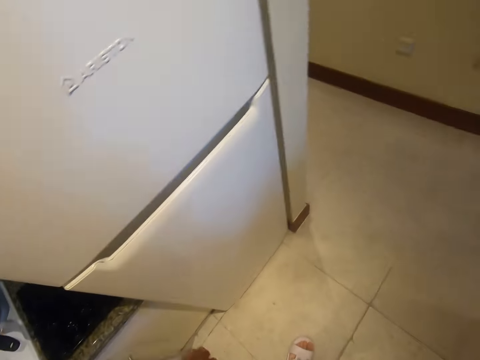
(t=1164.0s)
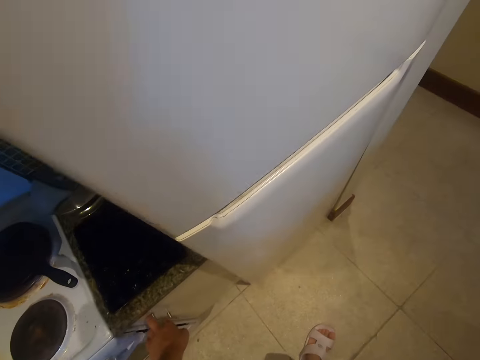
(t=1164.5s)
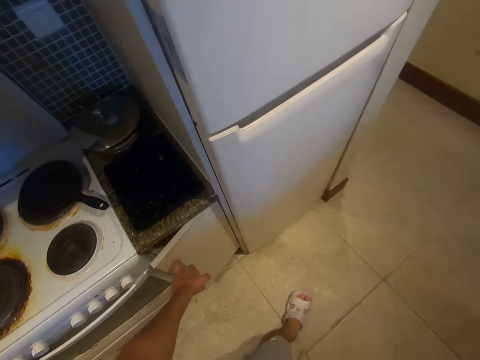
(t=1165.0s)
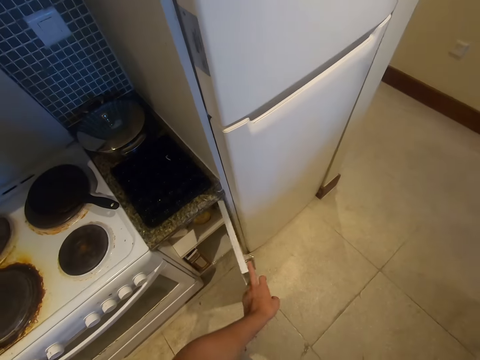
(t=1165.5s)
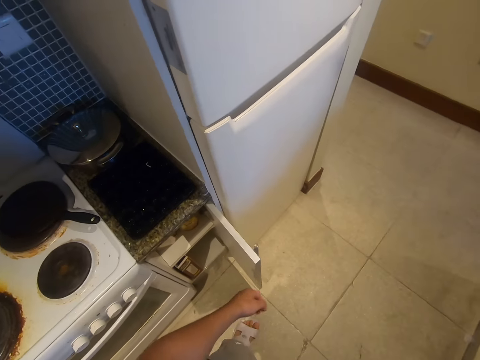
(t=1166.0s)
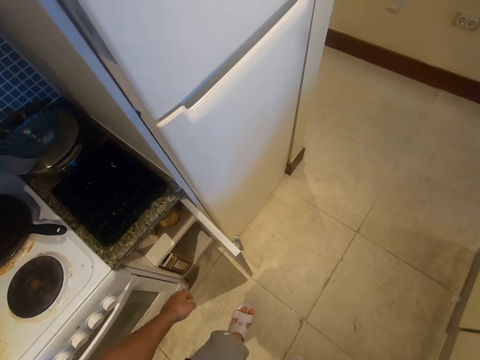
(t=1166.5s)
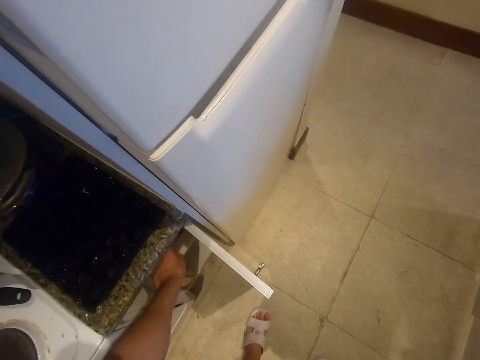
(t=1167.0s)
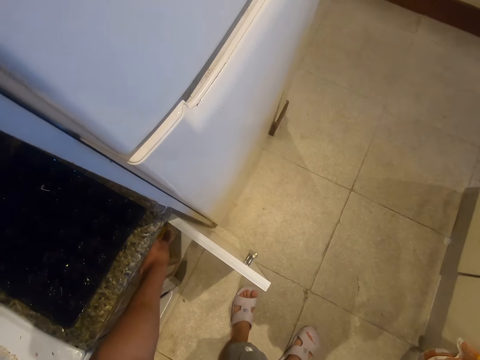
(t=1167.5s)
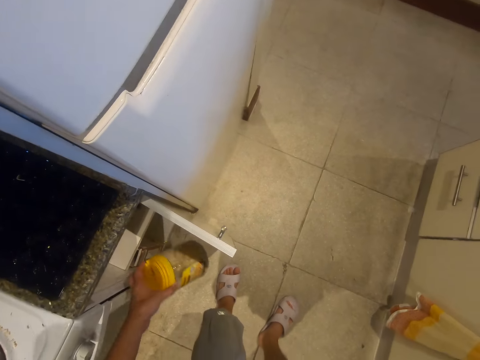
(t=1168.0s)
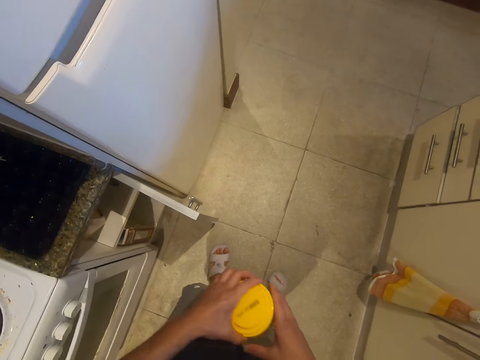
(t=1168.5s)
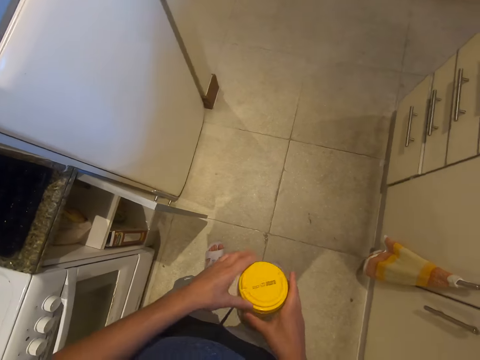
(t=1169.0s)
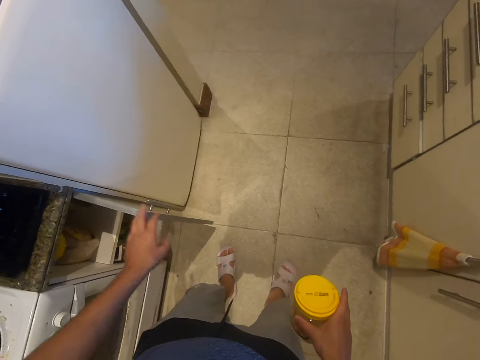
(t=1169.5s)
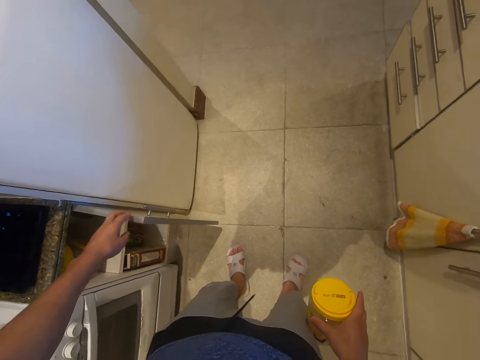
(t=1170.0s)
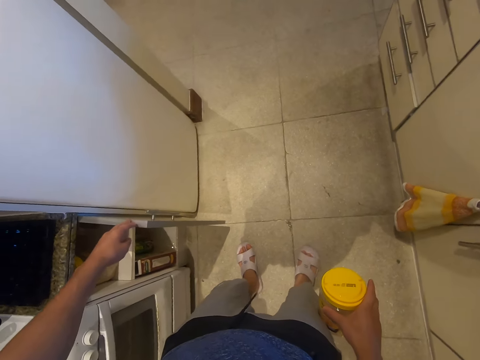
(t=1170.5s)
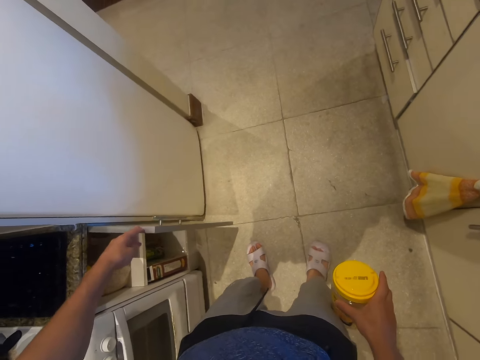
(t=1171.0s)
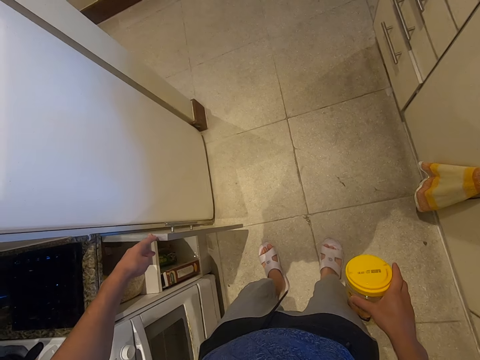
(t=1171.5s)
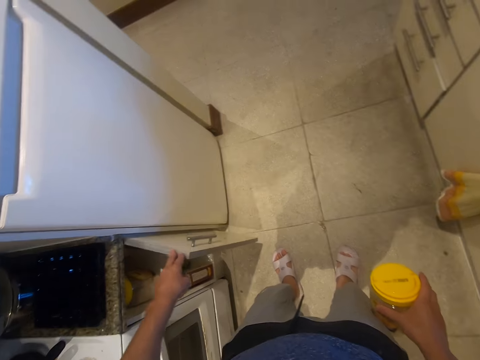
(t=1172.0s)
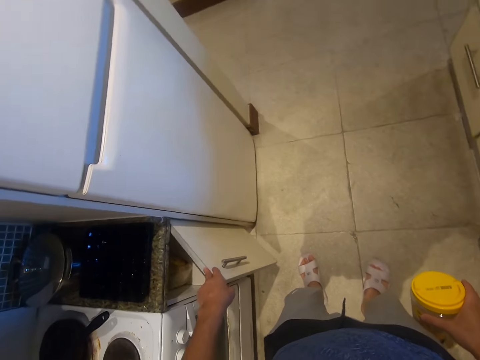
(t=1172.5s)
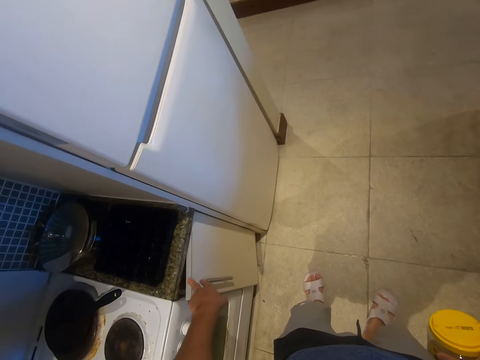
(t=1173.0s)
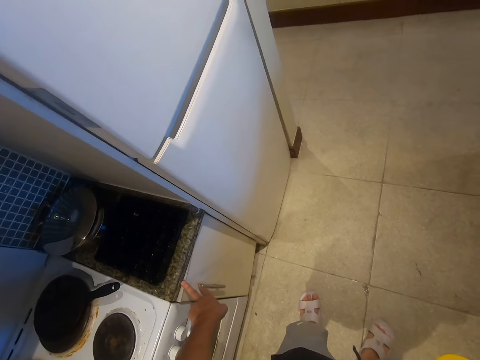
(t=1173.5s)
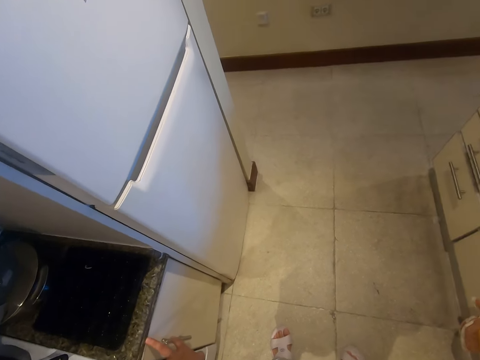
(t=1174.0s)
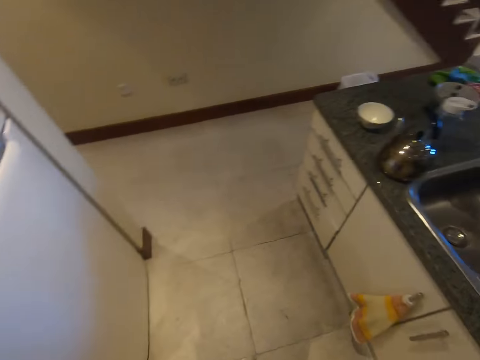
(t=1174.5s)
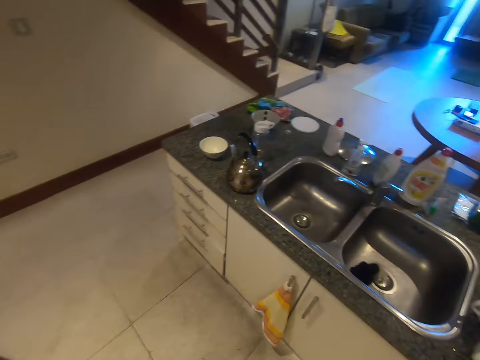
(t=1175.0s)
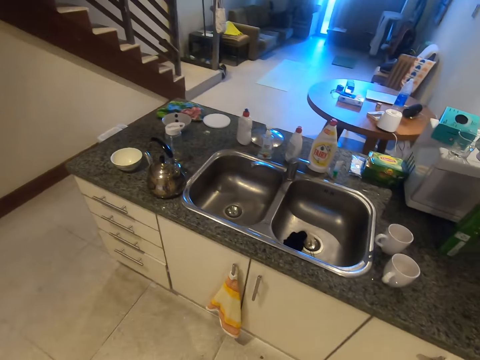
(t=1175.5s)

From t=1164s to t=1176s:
The camera wearer opens the kitchen cabinet. They pick up a container. They put the container on the right hand. They close the kitchen cabinet.

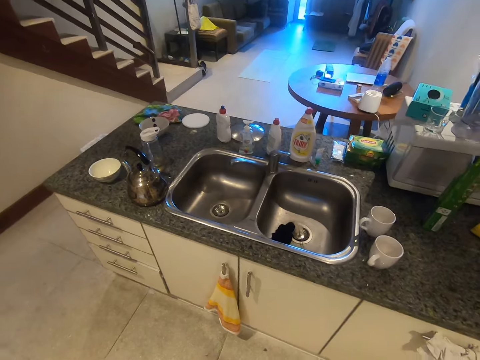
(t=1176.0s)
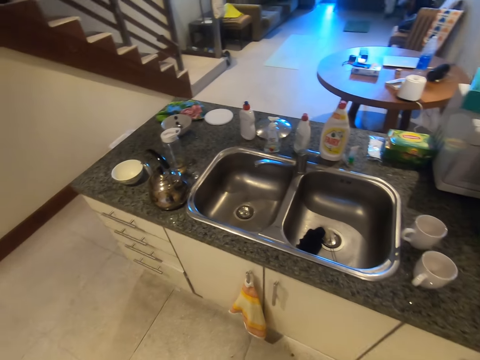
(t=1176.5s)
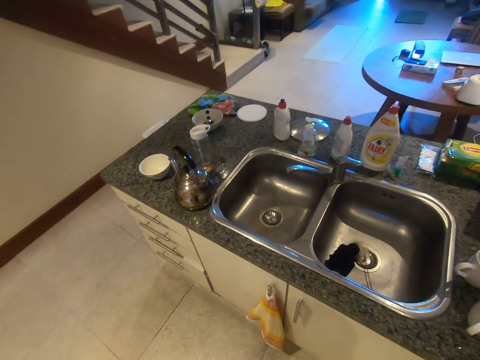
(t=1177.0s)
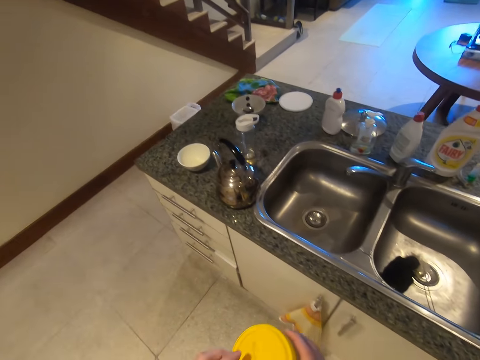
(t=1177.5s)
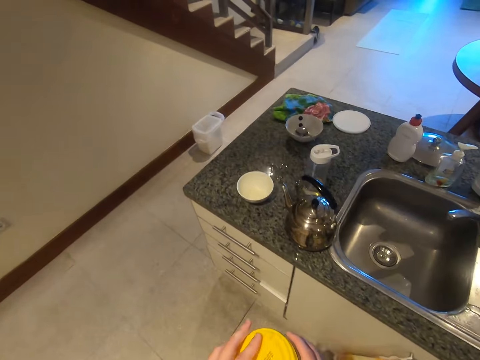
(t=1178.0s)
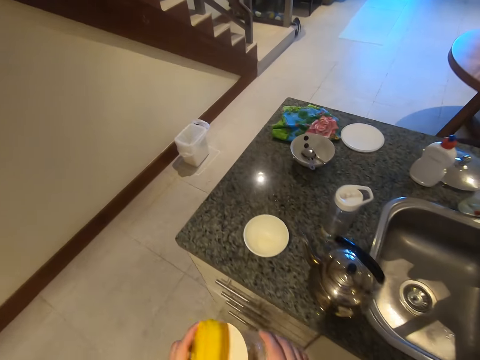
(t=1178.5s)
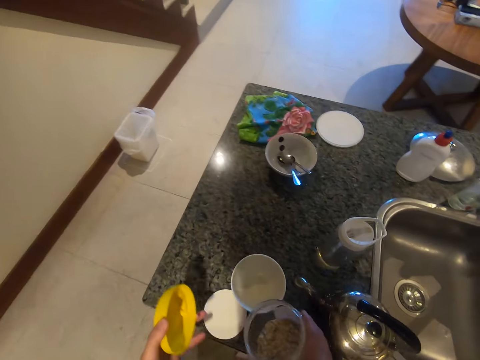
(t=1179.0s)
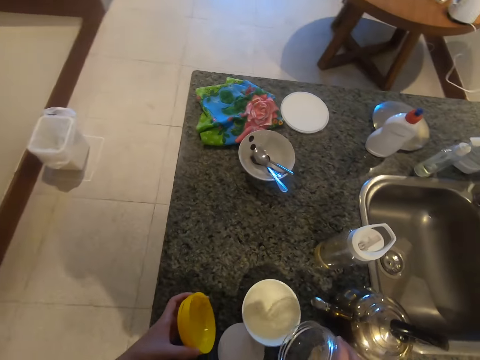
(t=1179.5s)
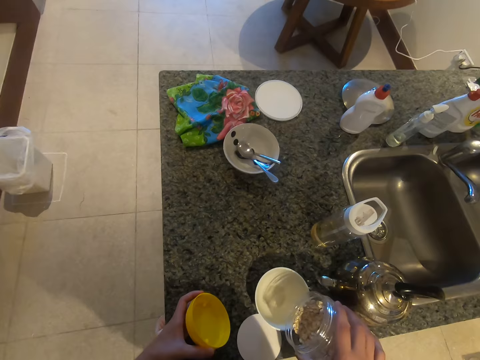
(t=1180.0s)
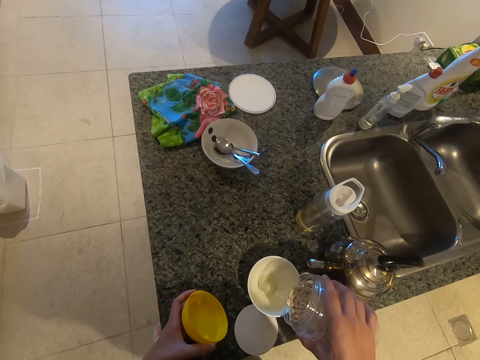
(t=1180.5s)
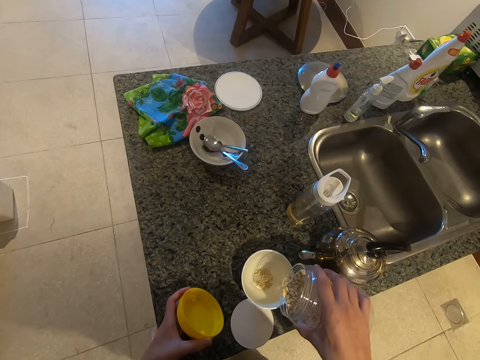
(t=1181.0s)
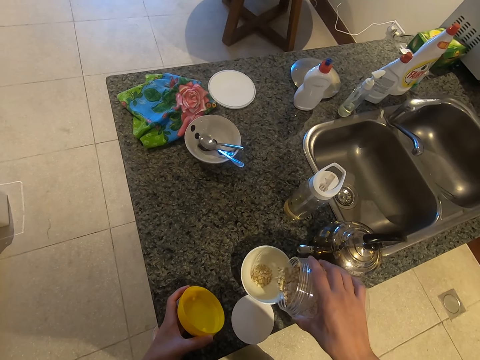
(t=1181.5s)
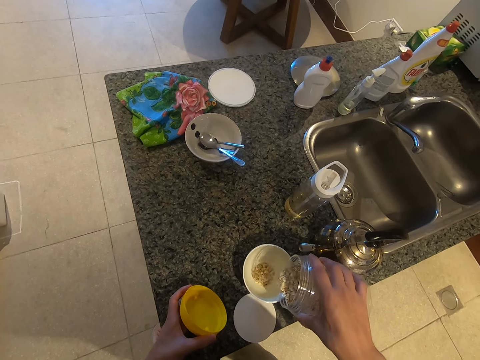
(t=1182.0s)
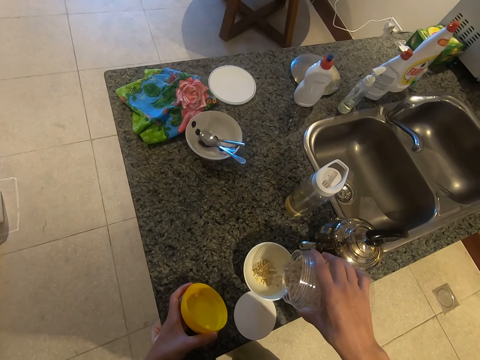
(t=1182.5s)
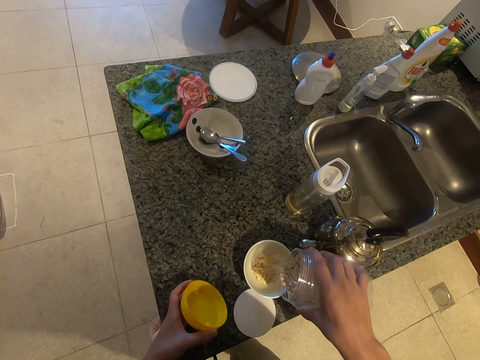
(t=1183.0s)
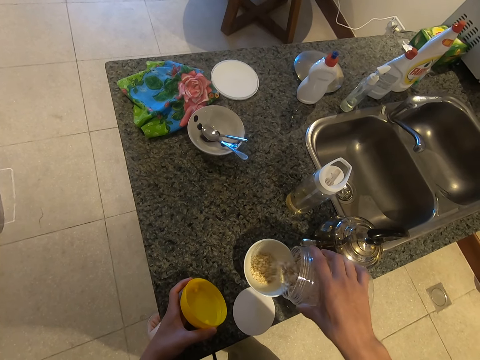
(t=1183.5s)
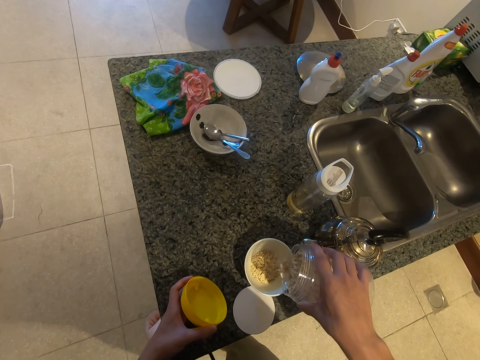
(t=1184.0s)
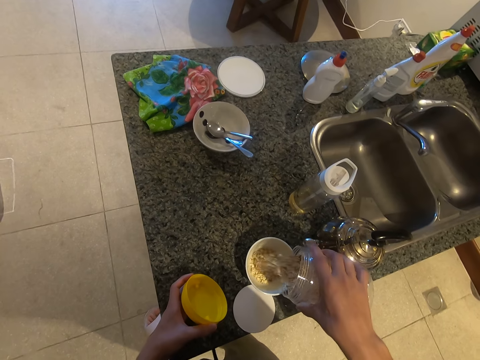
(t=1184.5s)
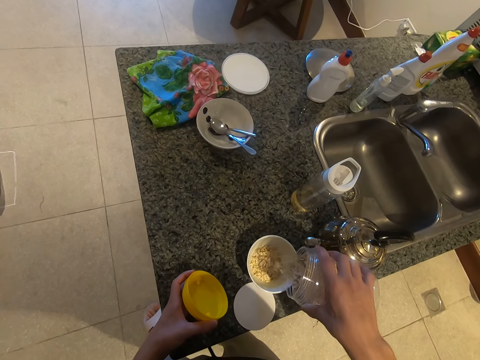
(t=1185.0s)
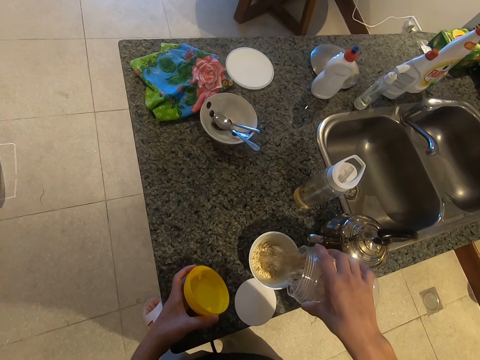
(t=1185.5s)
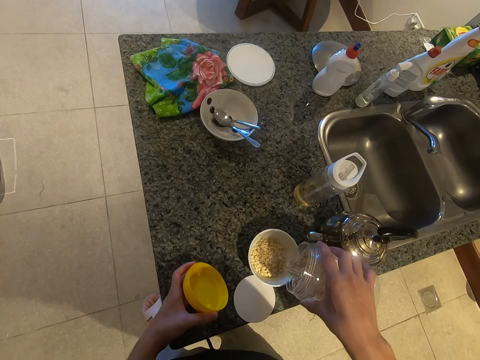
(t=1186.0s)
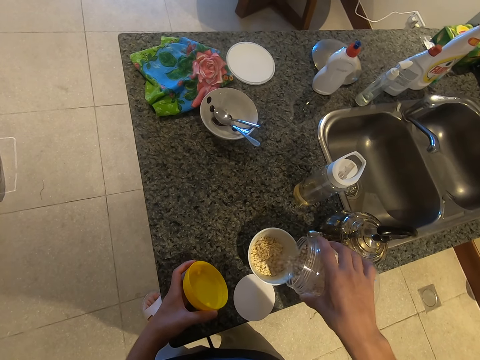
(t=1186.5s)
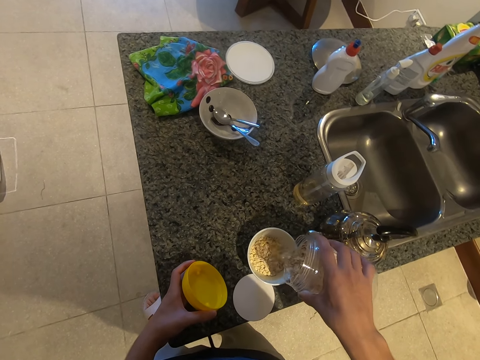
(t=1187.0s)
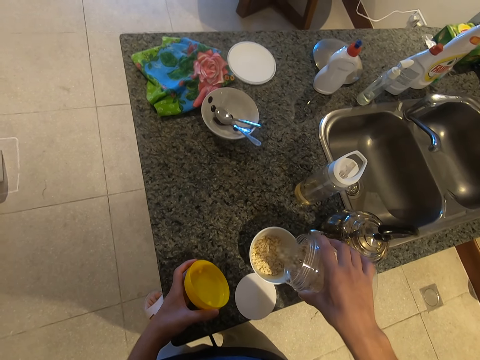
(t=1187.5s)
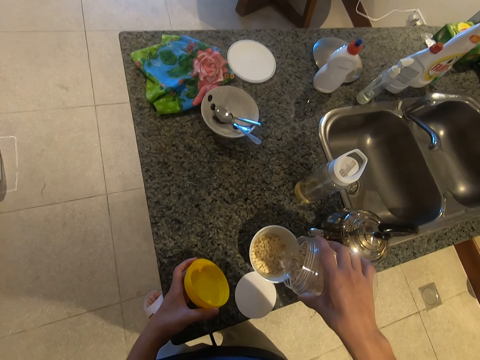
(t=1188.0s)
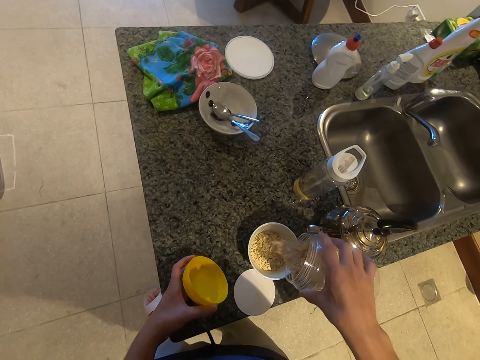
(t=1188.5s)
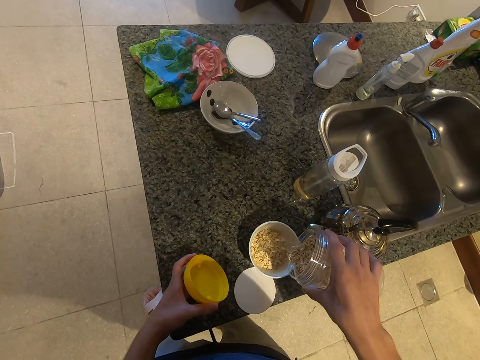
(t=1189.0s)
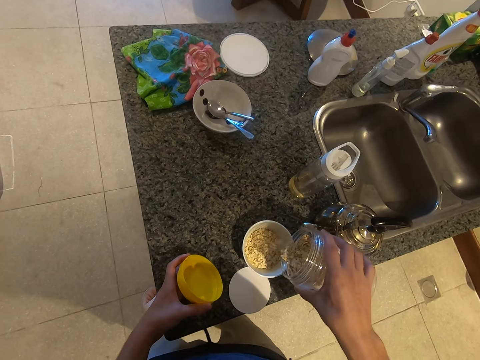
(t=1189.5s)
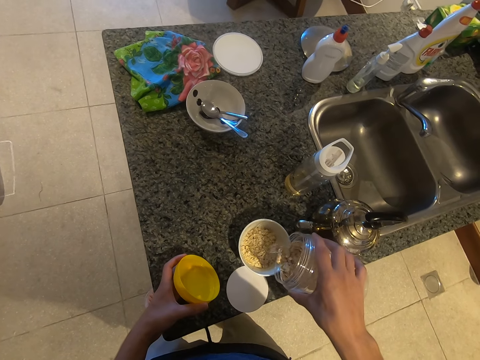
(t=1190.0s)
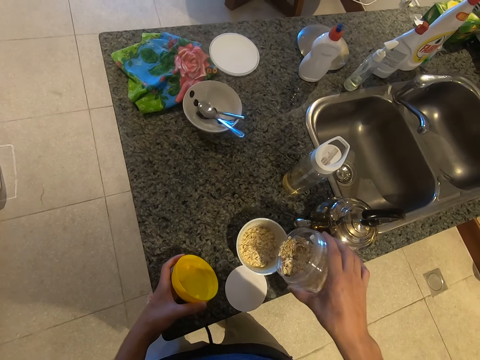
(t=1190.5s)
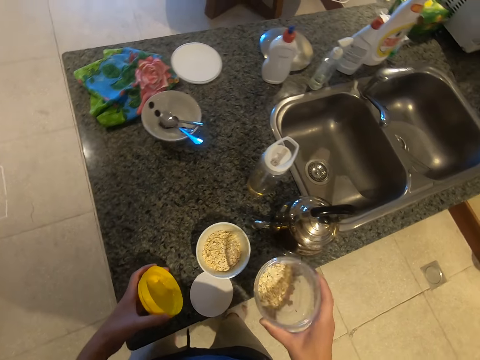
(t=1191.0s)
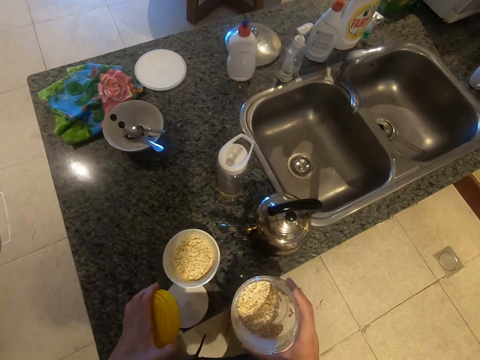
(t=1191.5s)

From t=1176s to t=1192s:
The camera wearer opens the container. They pour the cornflakes in the bowl.
